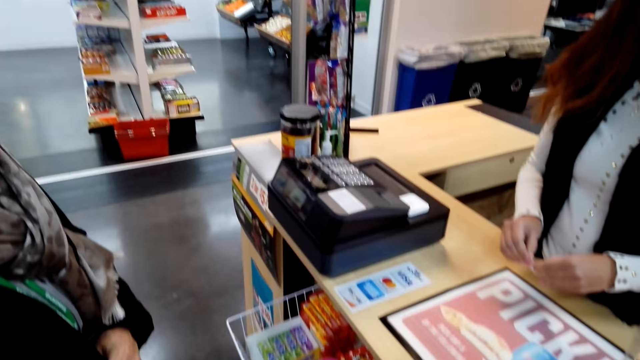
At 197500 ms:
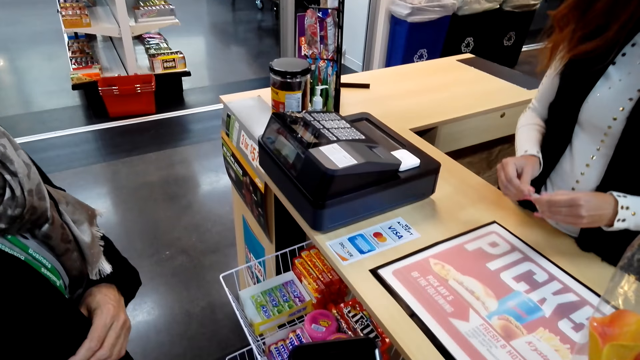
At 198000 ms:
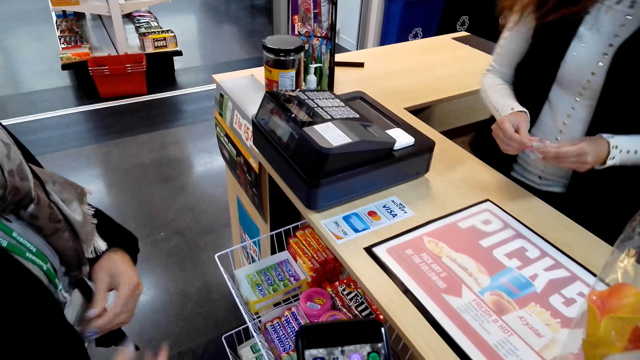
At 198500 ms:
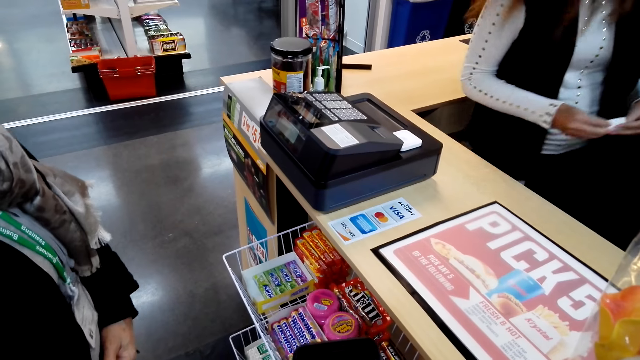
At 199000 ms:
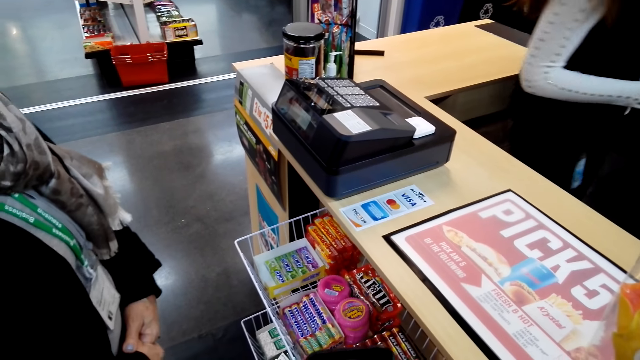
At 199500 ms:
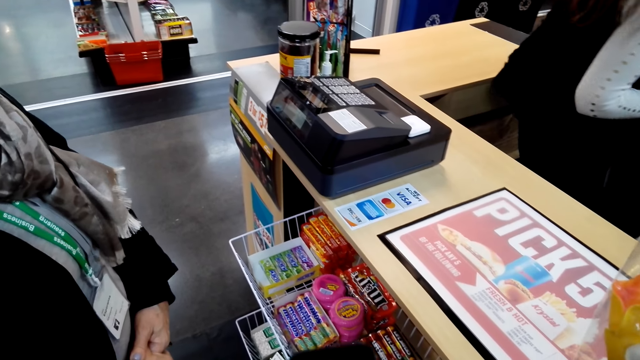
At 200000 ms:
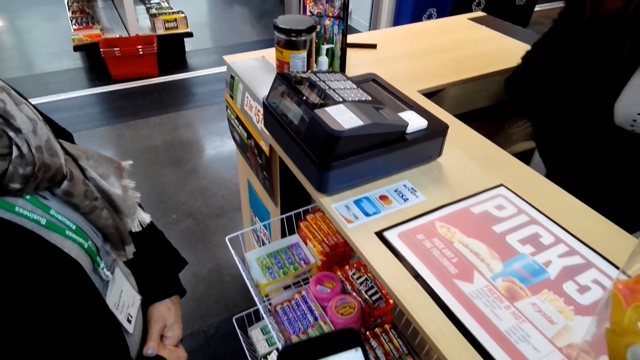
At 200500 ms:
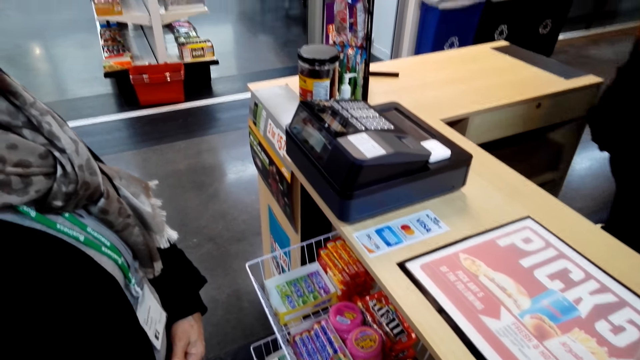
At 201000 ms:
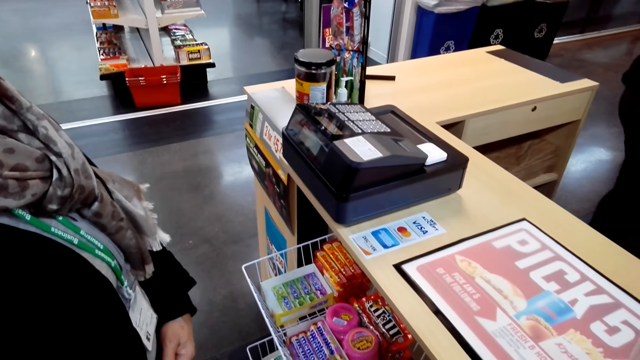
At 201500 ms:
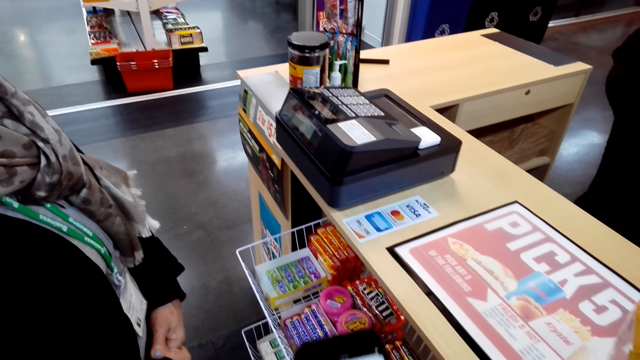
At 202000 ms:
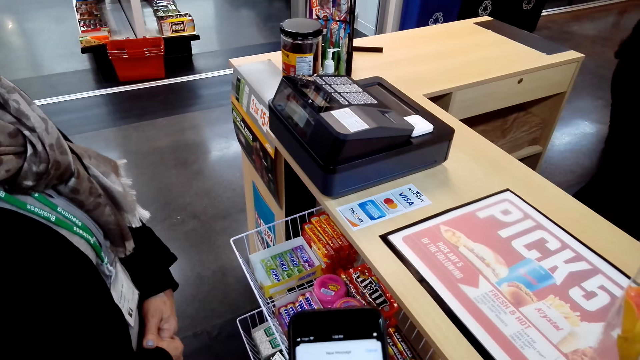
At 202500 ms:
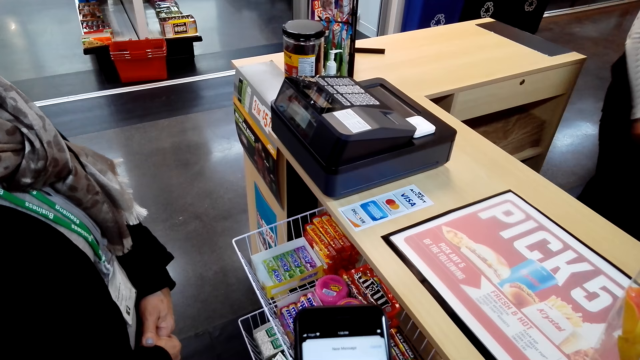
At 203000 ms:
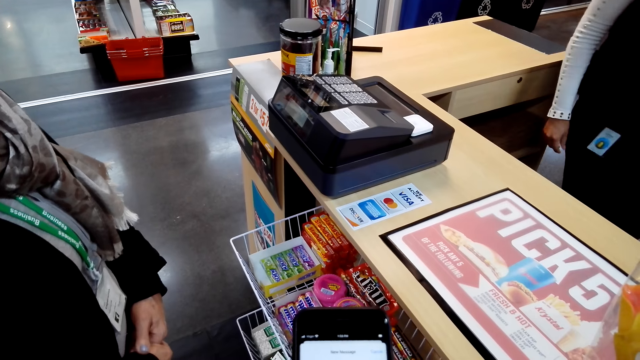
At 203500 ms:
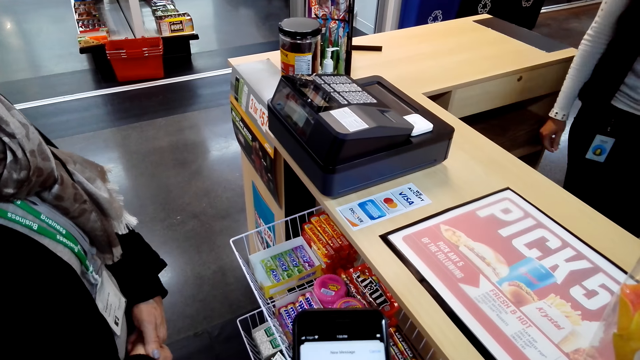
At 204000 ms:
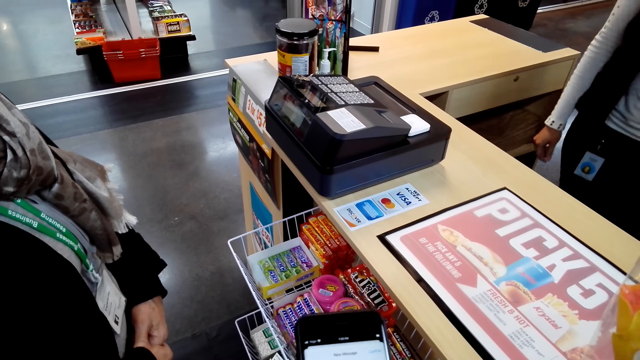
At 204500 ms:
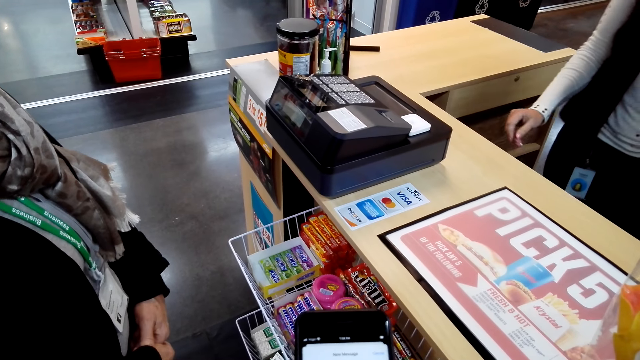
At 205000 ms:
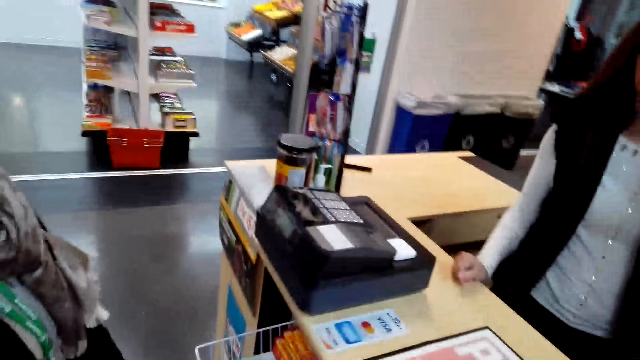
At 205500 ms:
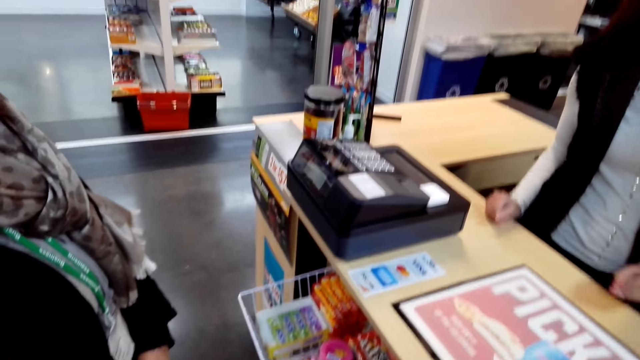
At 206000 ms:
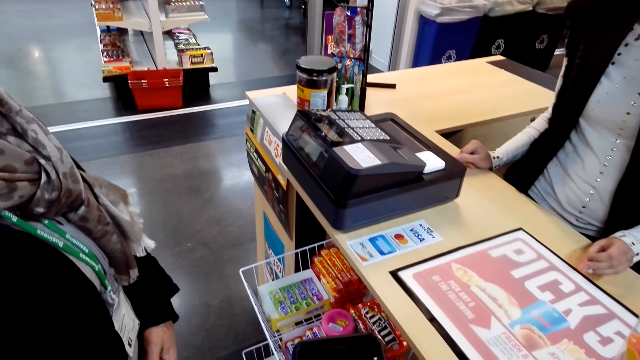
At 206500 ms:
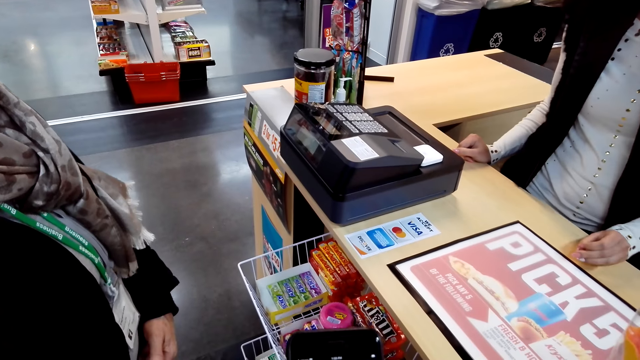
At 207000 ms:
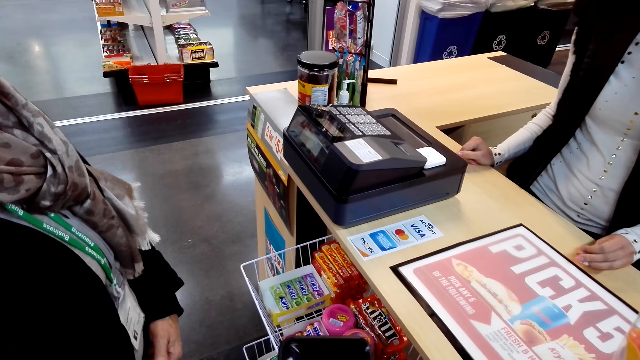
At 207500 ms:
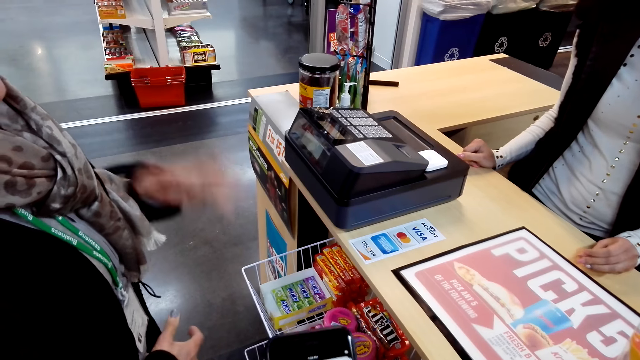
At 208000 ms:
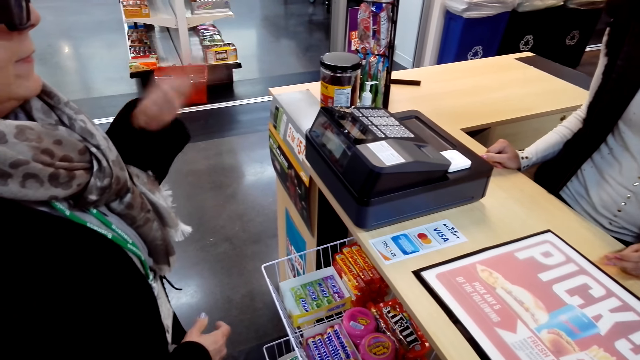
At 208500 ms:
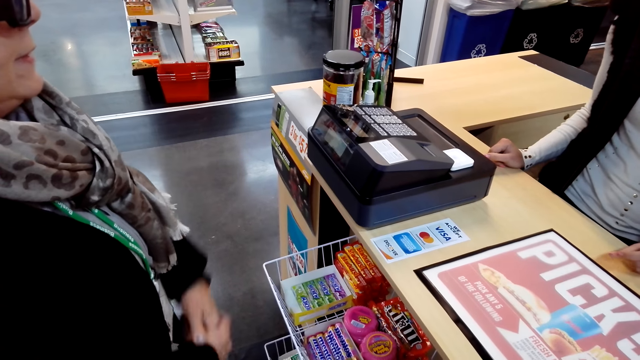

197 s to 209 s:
The camera wearer converses to the cashier and the lady. They look around. They stare at the phone. They converse to the cashier. The lady talks with the camera wearer and the cashier.

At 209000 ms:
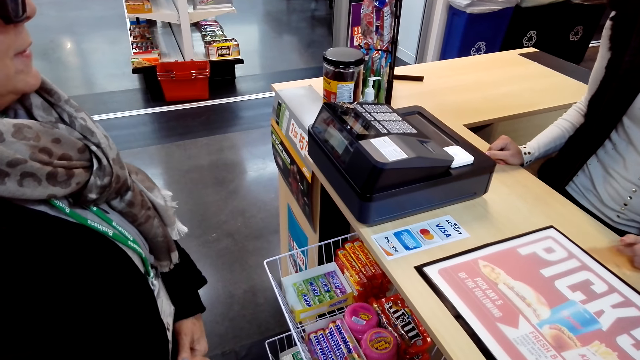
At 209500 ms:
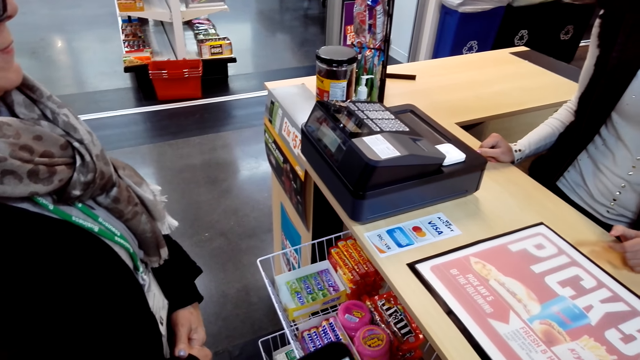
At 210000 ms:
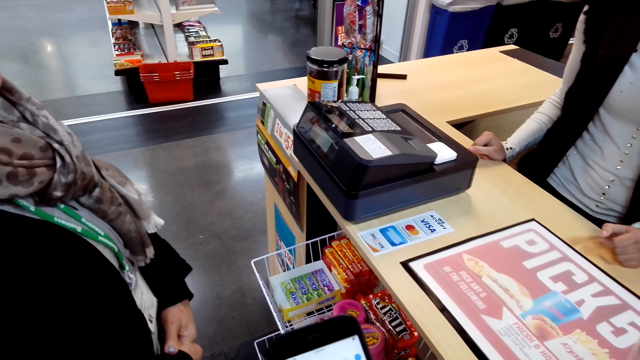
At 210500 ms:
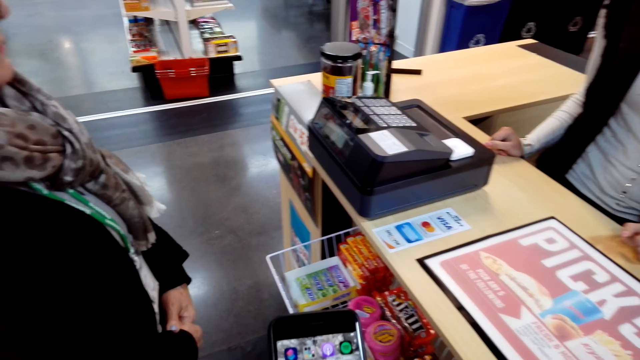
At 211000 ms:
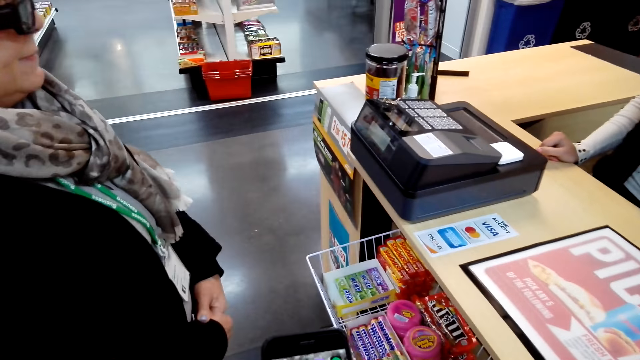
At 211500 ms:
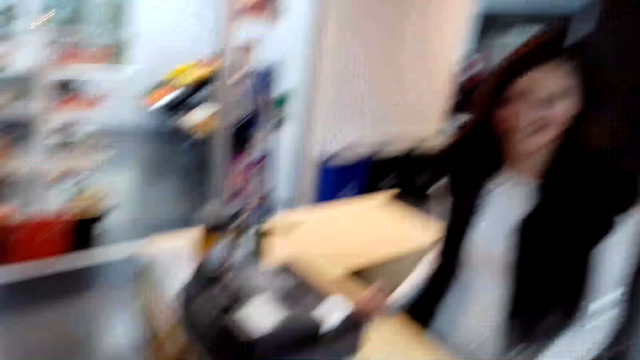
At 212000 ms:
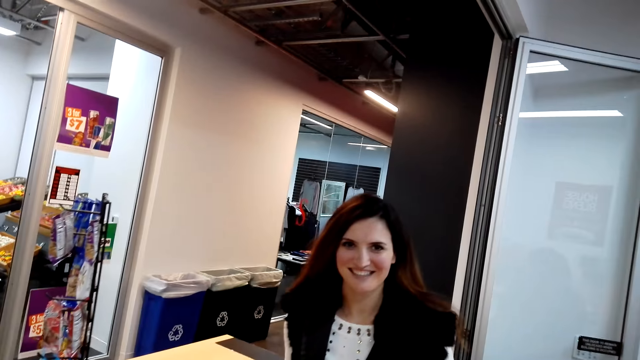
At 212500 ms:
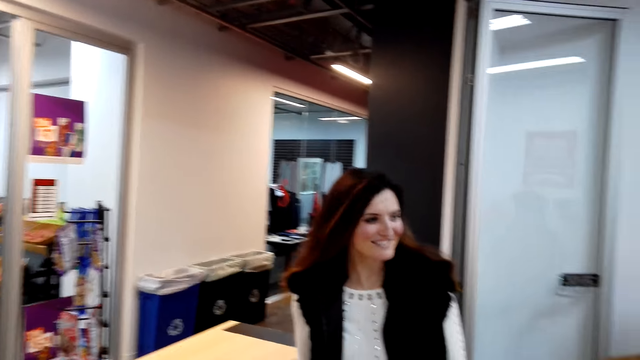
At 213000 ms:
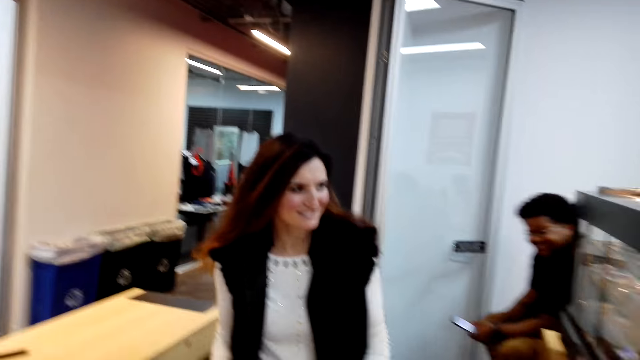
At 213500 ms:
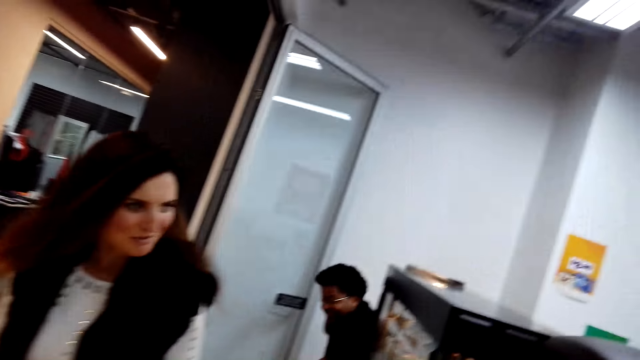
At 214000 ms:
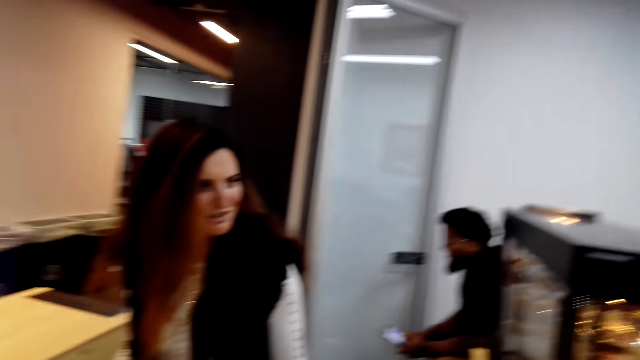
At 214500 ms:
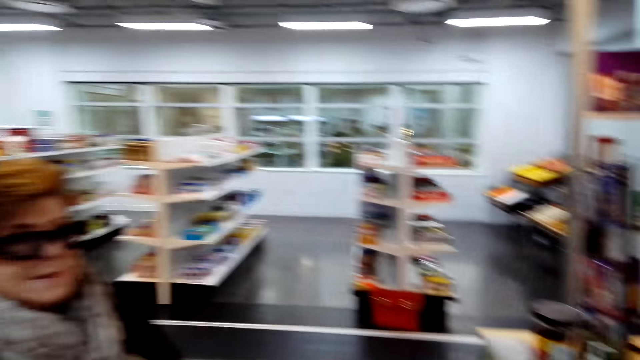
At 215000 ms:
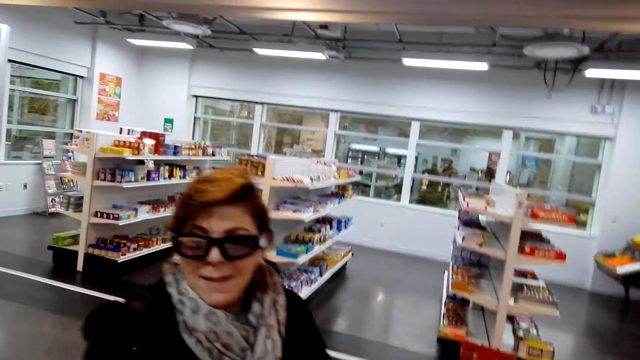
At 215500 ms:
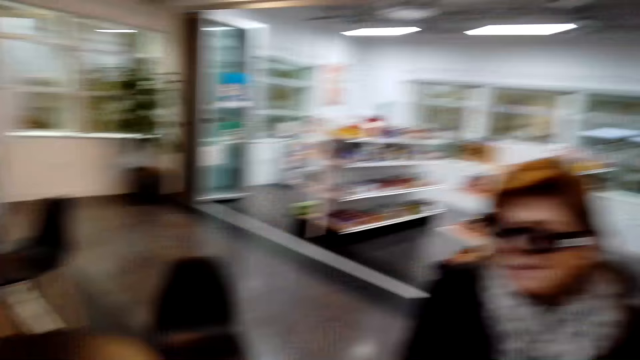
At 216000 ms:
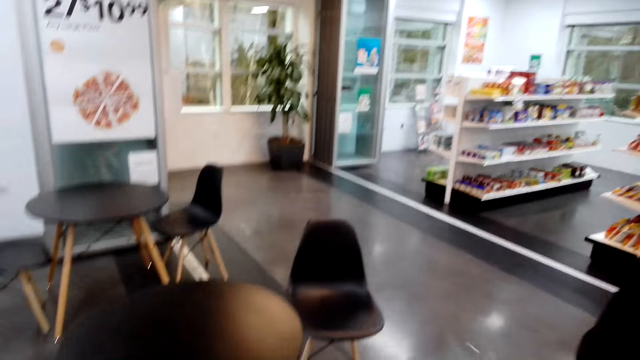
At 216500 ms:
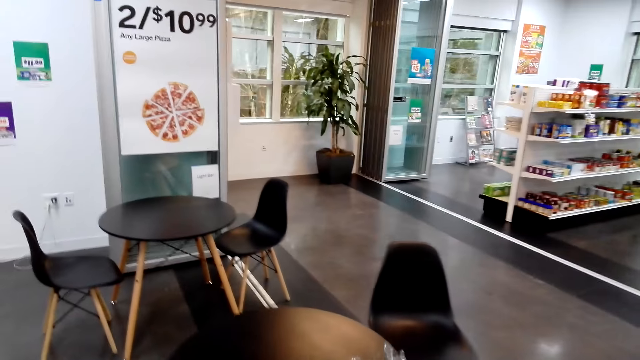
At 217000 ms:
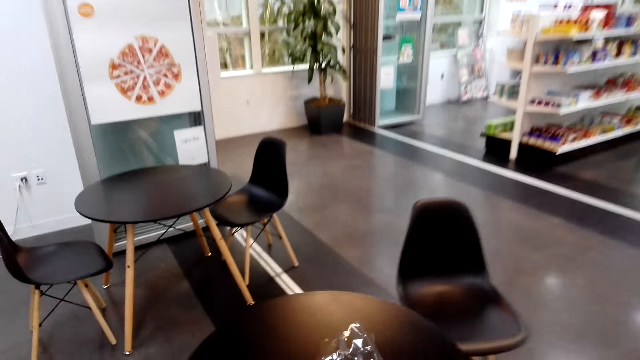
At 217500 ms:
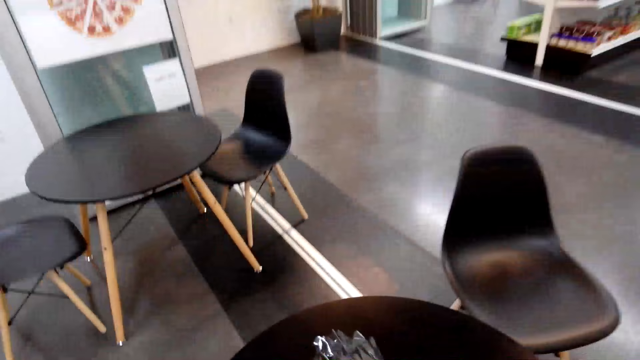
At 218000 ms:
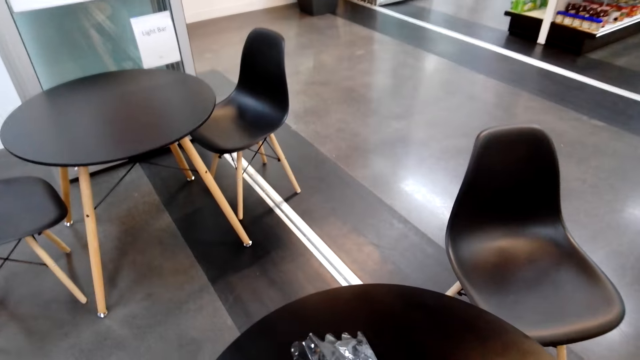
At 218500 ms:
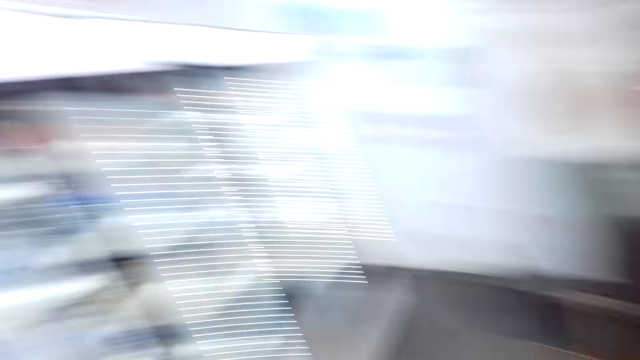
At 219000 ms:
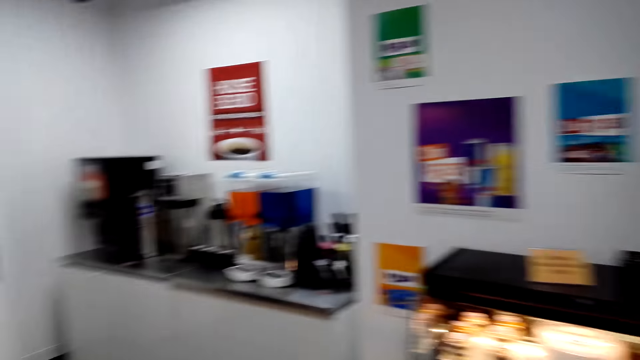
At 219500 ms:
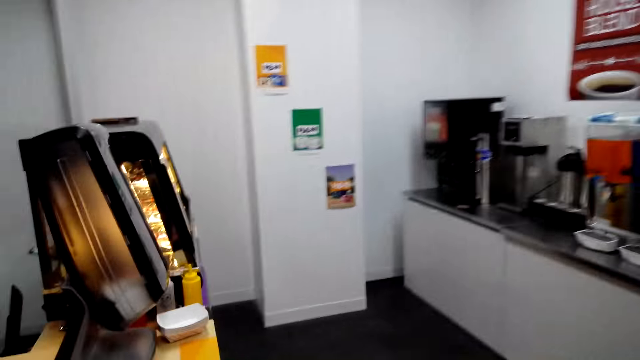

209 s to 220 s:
The camera wearer converses to the cashier and the lady. They scroll the phone. They talk with the cashier and the lady. They turn around.
